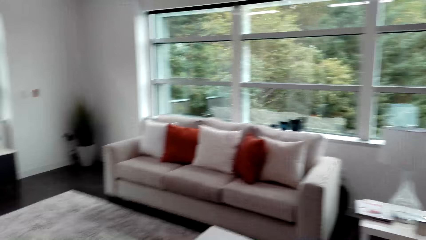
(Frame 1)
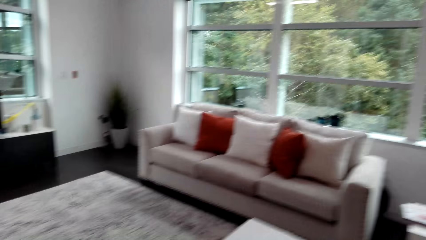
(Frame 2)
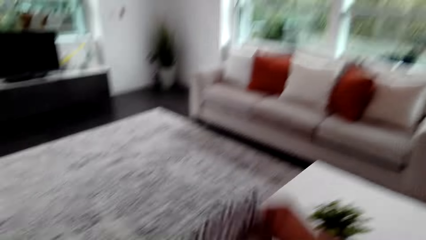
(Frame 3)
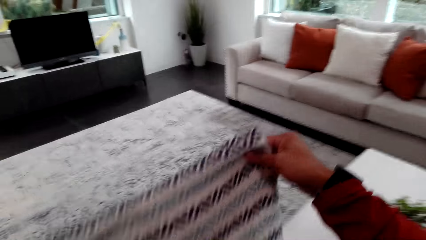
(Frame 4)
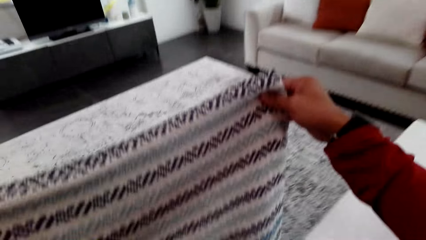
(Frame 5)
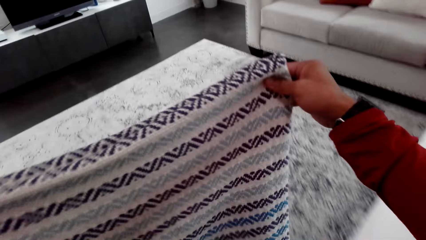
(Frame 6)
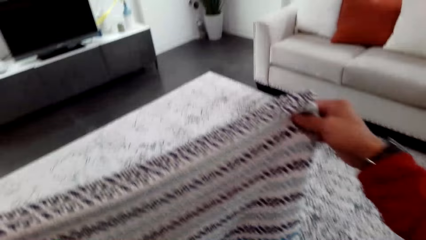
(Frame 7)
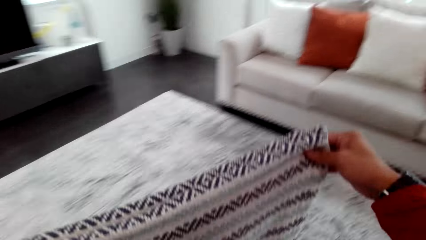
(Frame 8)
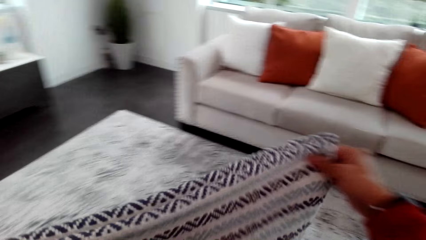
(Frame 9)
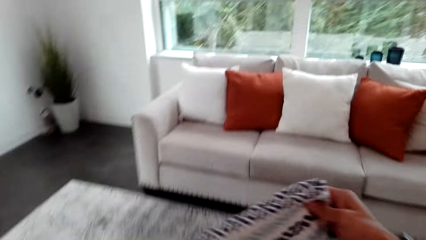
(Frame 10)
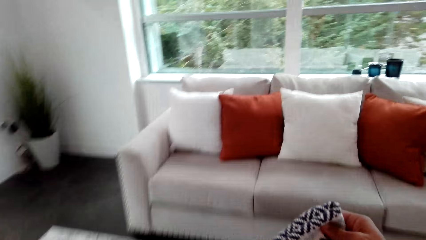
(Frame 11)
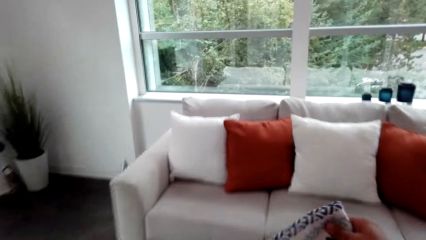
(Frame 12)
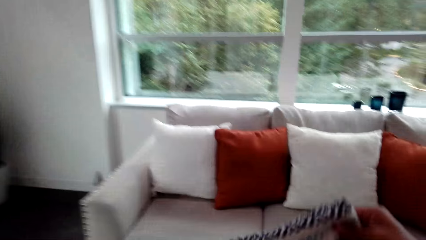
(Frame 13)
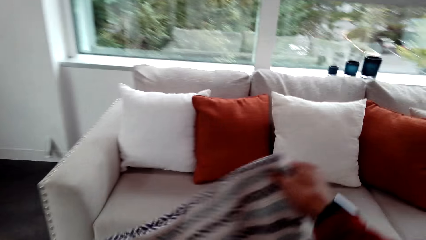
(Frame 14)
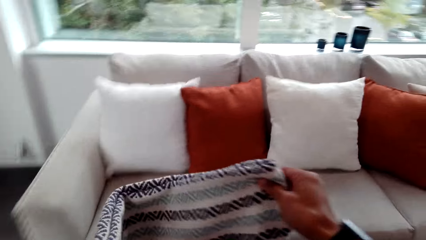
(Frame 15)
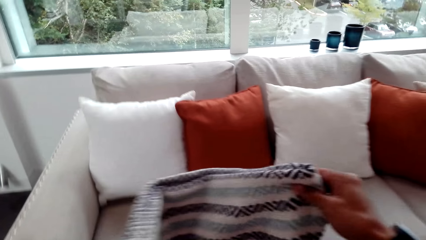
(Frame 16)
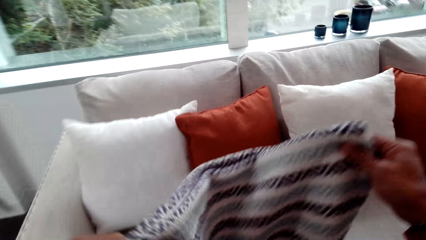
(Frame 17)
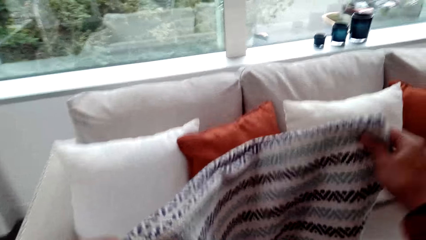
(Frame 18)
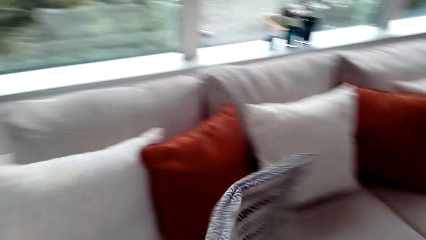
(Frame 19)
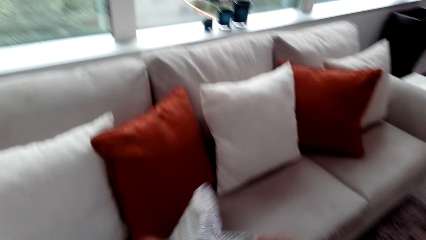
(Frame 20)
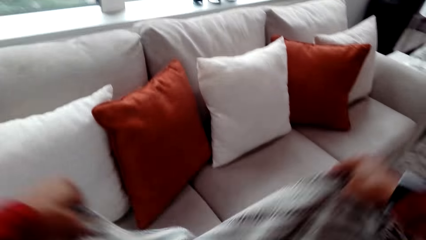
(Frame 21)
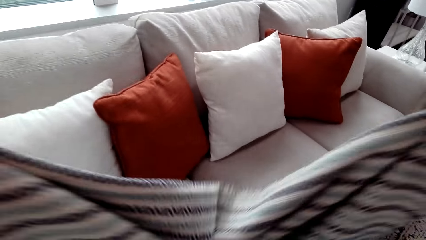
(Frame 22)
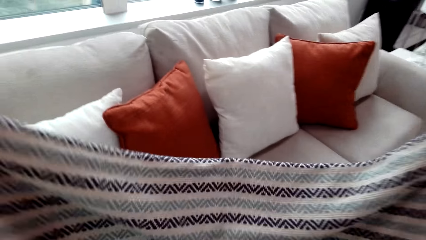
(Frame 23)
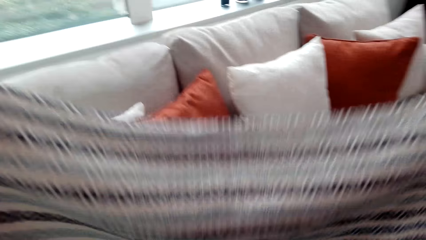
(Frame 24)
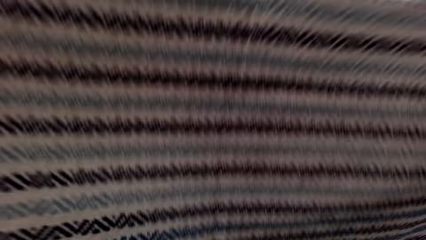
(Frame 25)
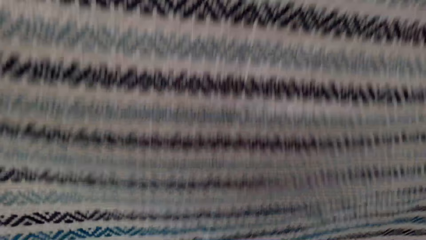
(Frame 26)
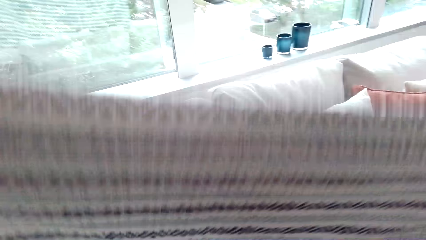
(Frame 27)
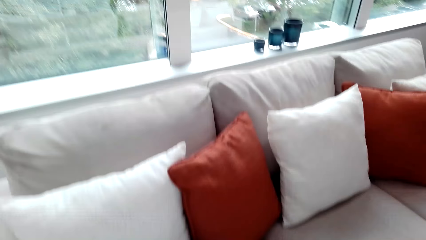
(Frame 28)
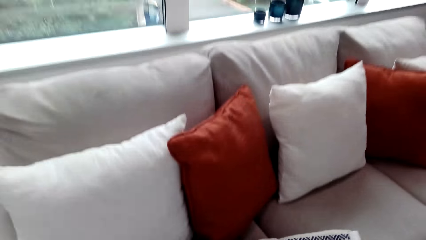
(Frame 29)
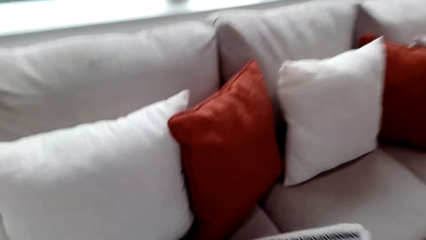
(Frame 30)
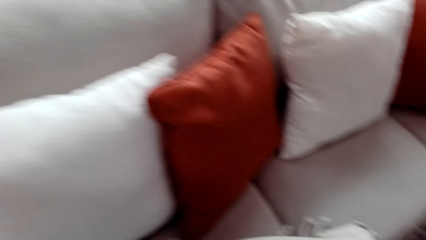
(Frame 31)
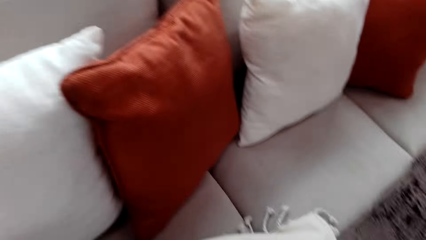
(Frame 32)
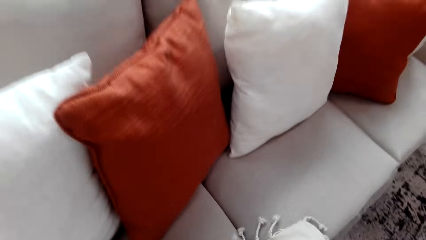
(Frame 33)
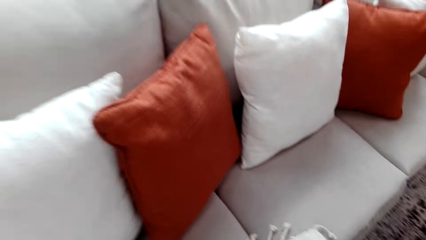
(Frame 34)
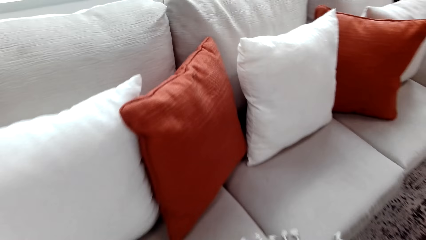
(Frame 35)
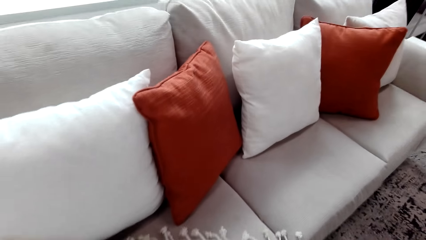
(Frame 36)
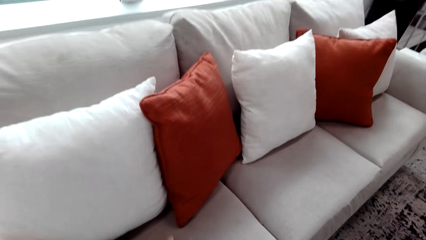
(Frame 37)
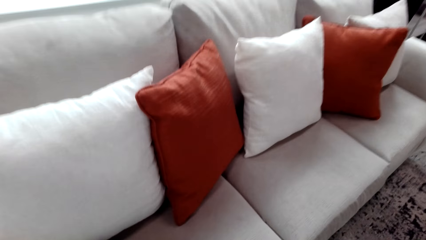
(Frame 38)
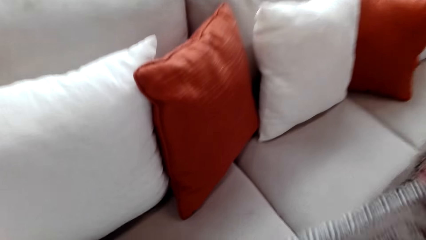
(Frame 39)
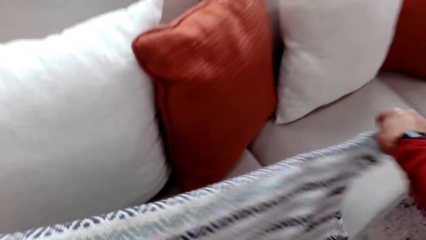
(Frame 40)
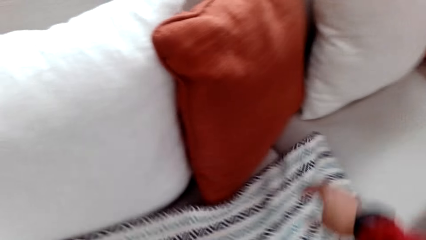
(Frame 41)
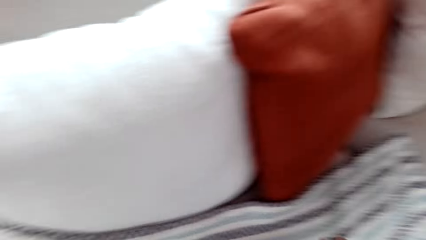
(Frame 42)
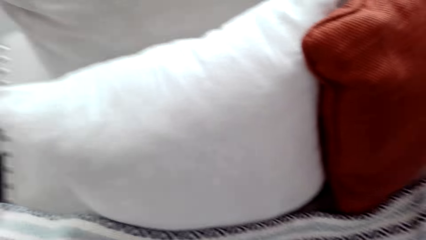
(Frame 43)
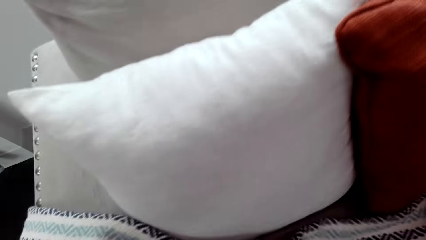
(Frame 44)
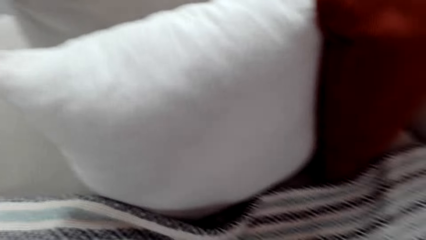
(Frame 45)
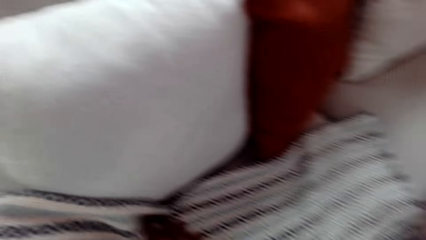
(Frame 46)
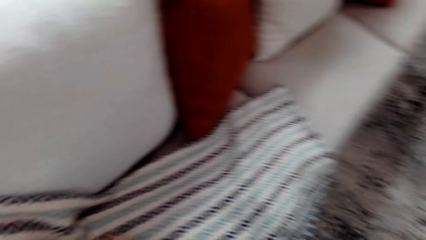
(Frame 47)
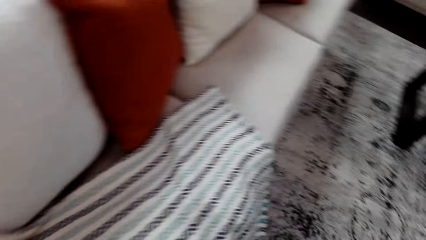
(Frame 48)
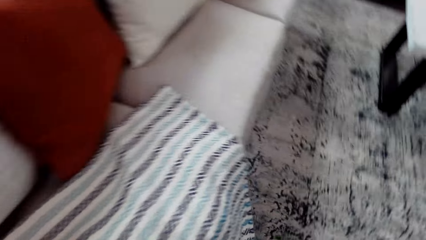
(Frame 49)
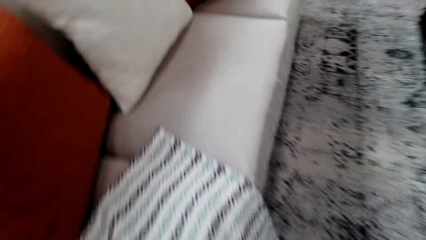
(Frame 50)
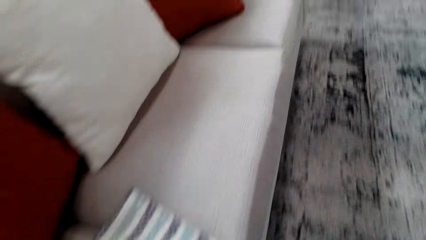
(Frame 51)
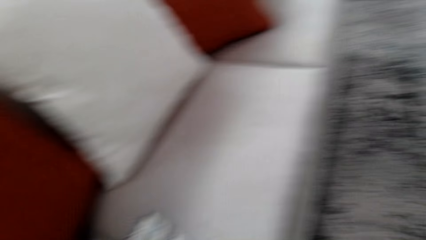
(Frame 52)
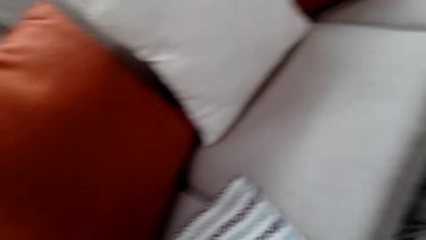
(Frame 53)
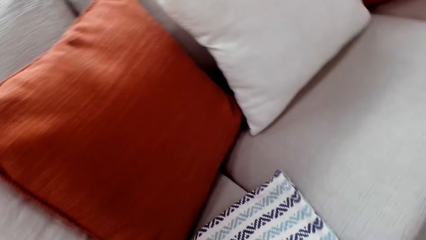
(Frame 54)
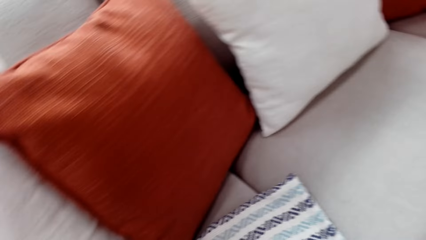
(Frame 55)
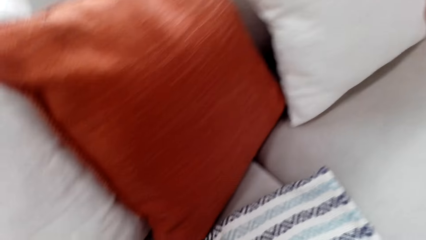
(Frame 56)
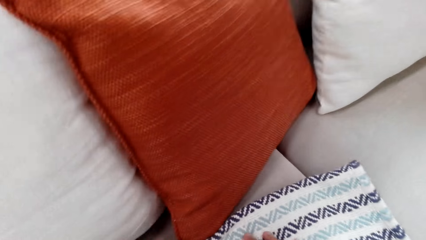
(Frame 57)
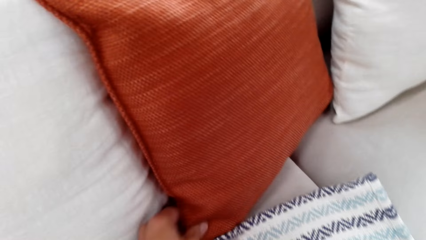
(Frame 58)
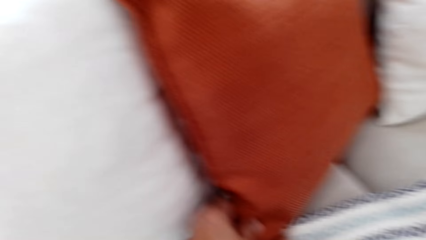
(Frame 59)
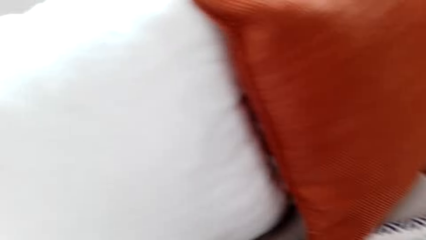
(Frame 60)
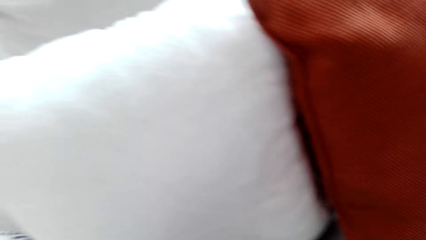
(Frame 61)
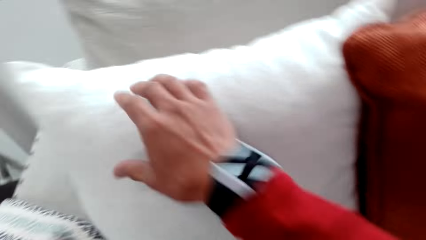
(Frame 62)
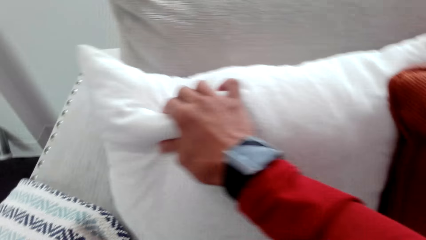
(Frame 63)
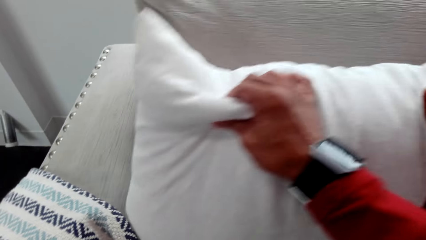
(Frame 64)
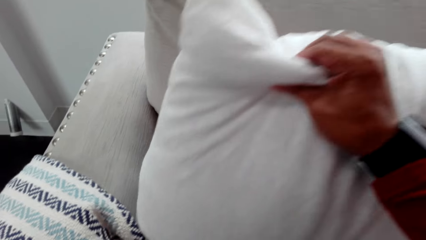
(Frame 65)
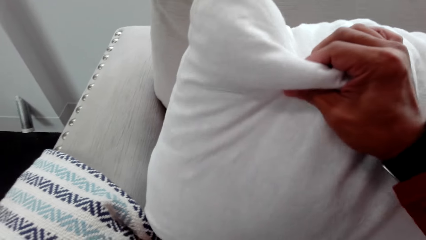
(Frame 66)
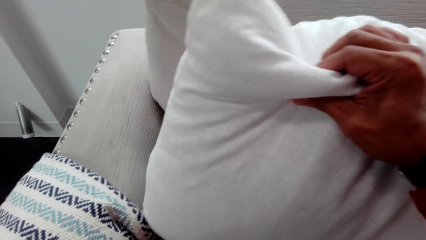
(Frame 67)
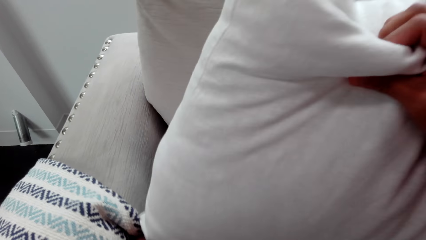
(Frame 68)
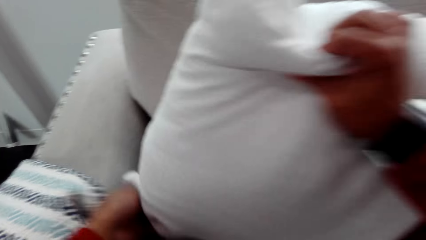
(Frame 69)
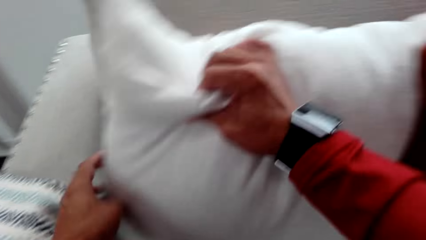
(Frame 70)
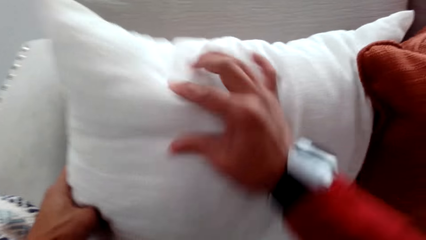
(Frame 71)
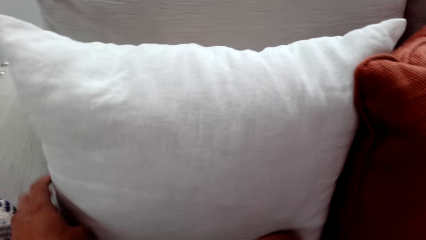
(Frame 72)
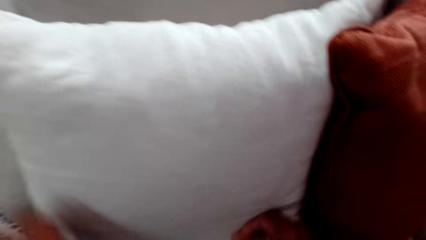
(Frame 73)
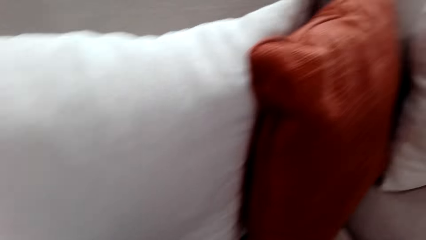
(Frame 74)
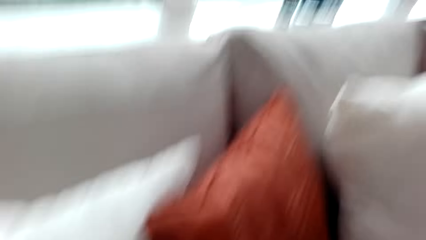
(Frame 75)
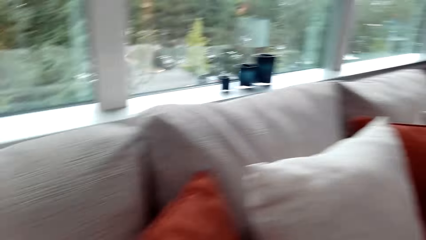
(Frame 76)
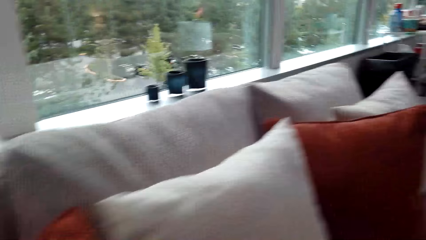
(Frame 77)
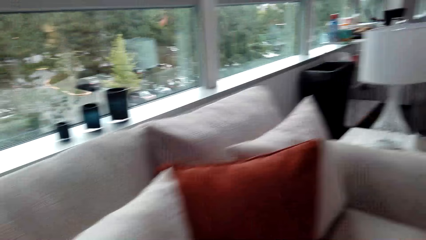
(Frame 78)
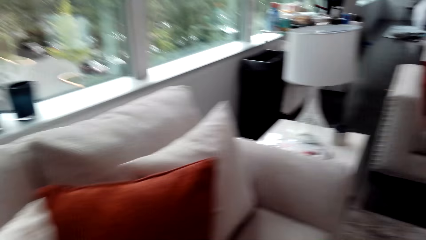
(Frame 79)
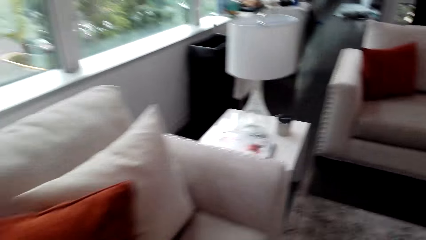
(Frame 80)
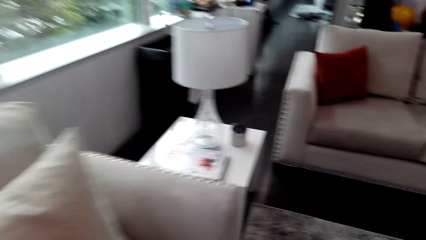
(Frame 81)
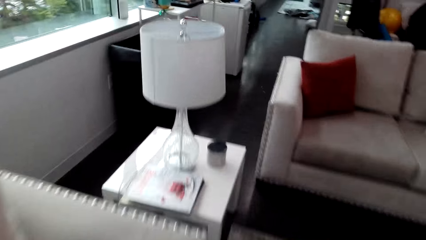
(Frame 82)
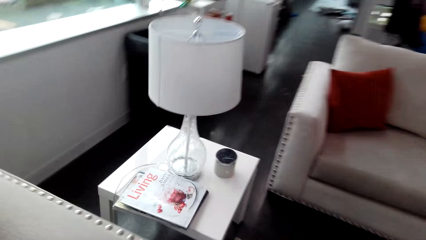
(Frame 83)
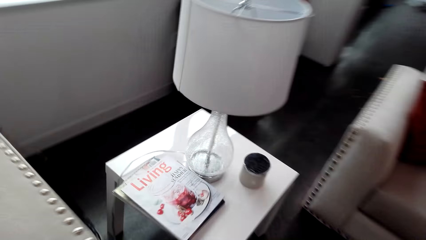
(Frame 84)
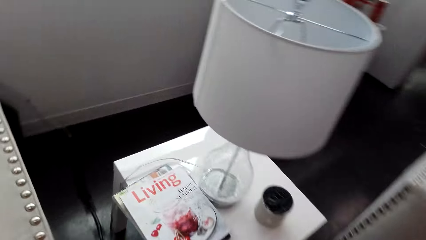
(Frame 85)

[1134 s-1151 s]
The camera wearer walks. They hold a cloth, unfold the cloth, and put the cloth in a sofa set. They spread the fabric on the sofa. They touch a cushion.
